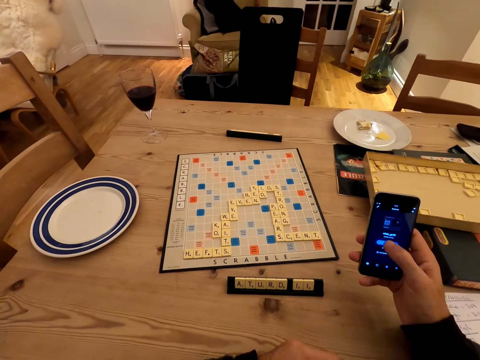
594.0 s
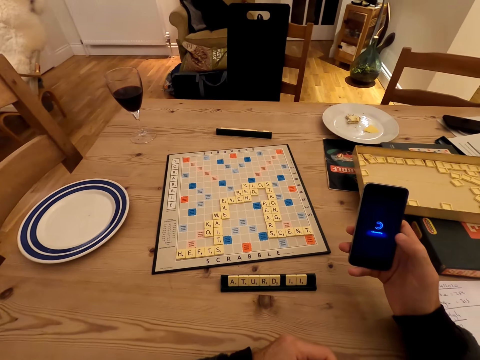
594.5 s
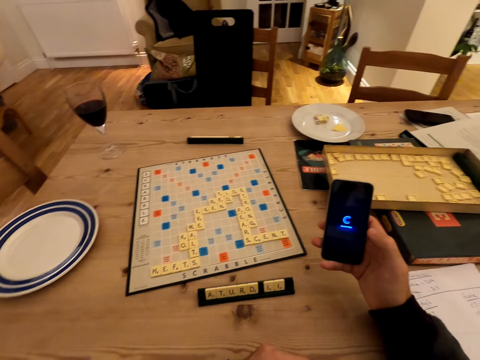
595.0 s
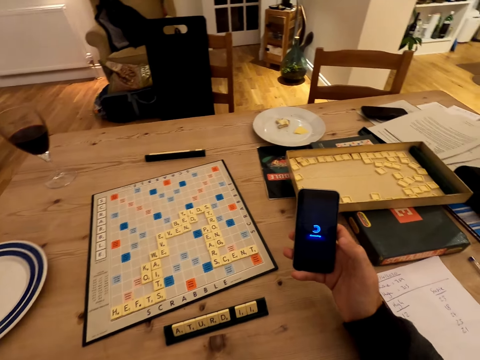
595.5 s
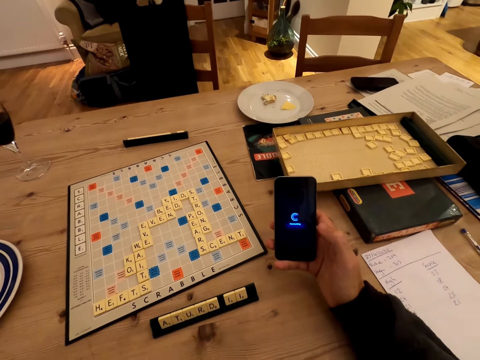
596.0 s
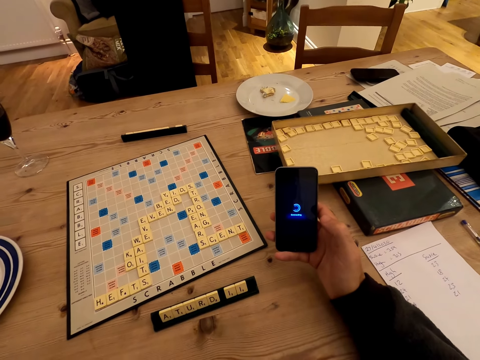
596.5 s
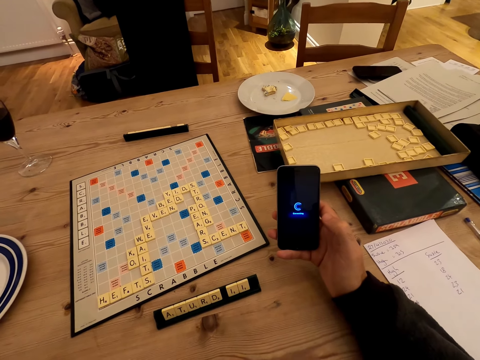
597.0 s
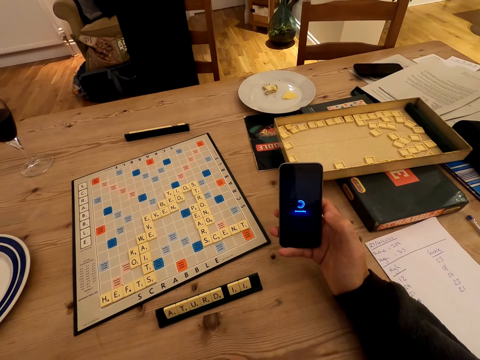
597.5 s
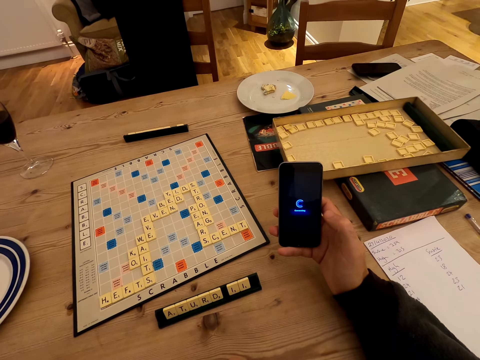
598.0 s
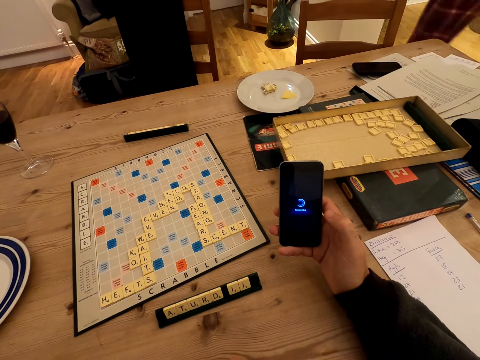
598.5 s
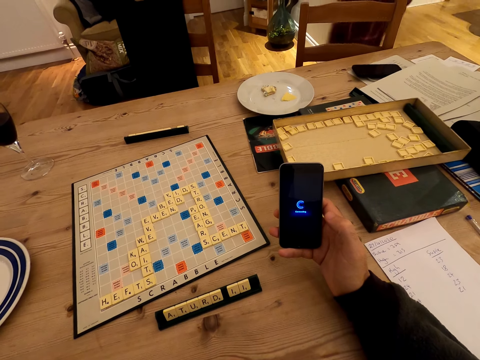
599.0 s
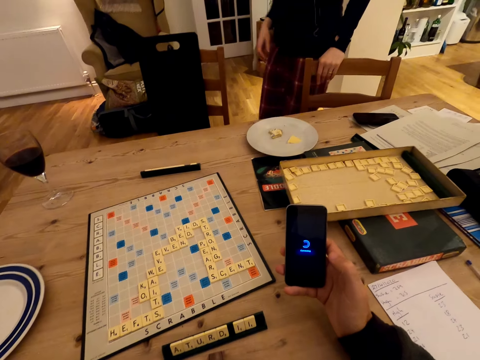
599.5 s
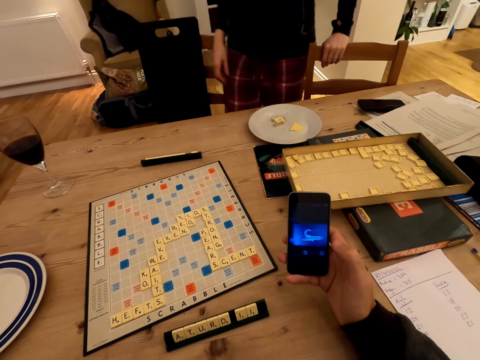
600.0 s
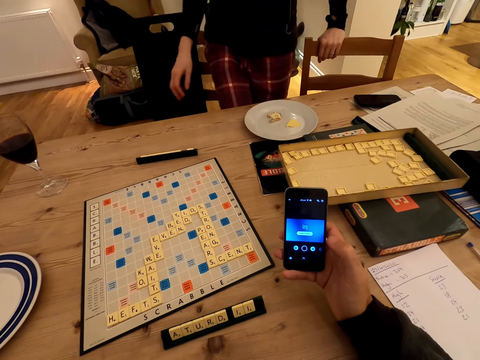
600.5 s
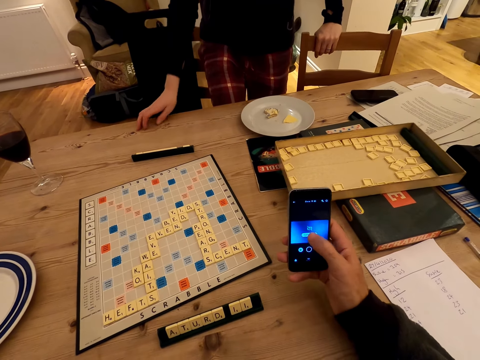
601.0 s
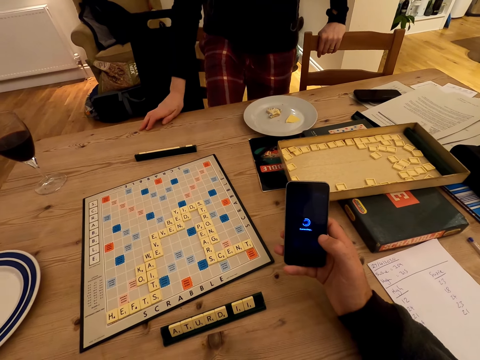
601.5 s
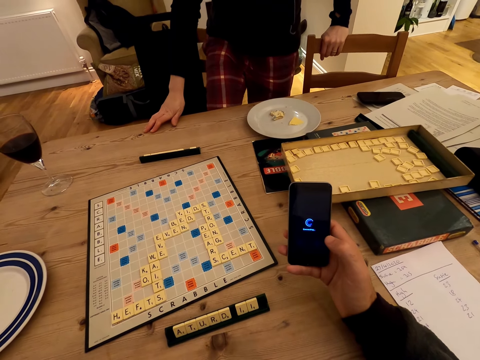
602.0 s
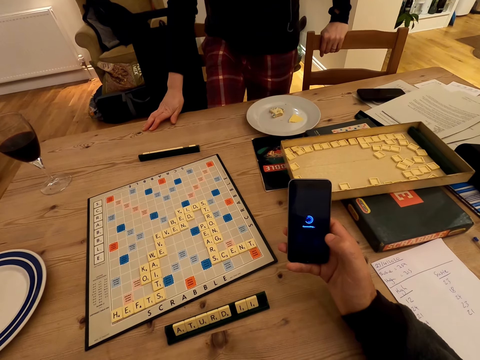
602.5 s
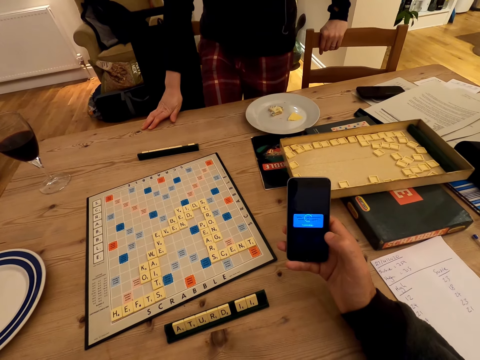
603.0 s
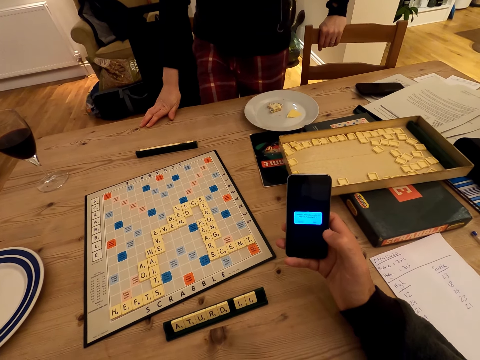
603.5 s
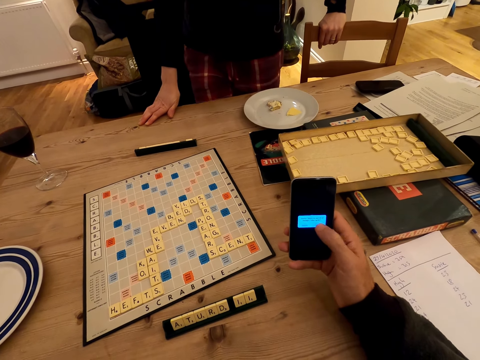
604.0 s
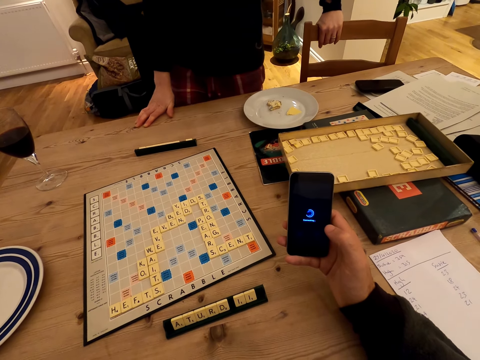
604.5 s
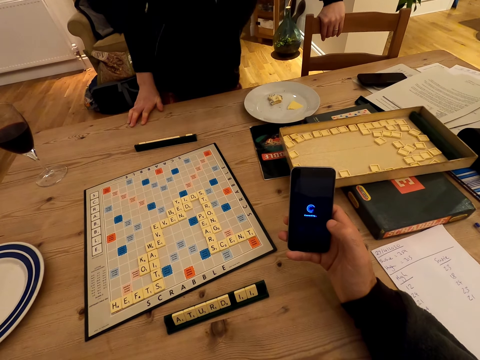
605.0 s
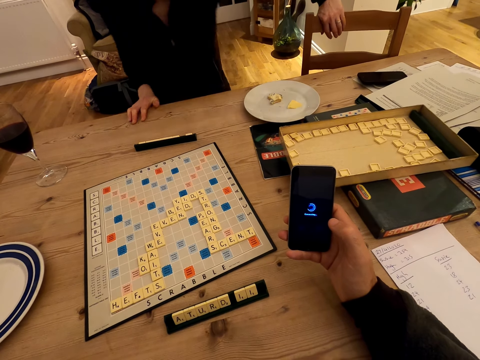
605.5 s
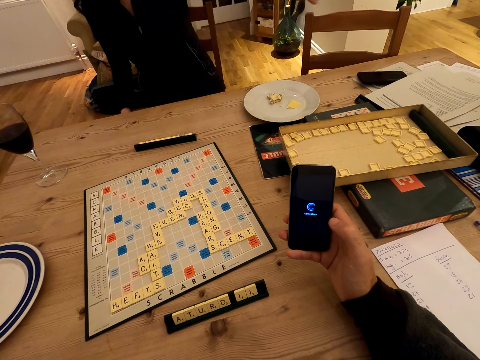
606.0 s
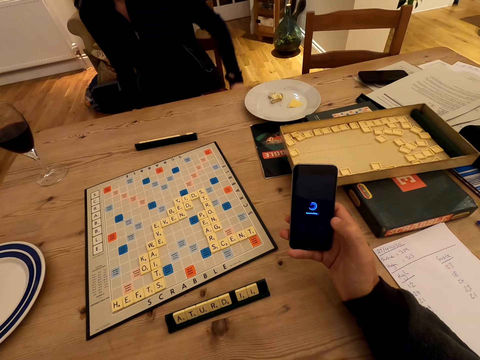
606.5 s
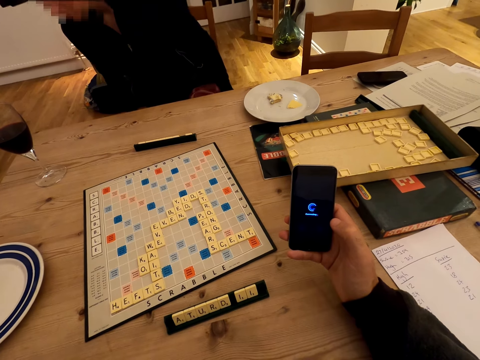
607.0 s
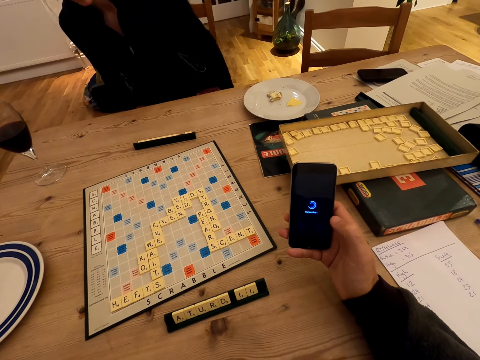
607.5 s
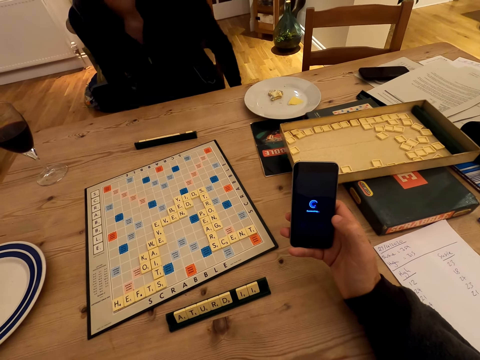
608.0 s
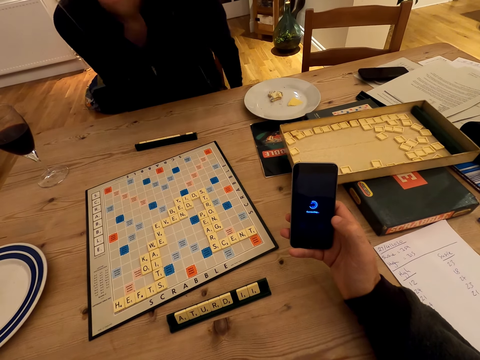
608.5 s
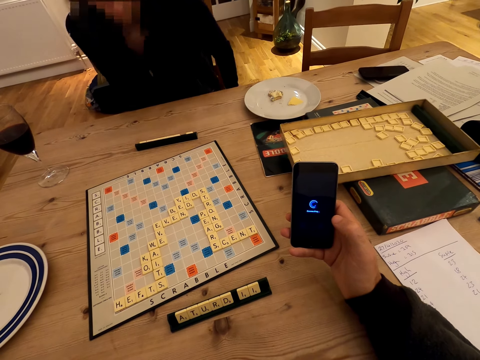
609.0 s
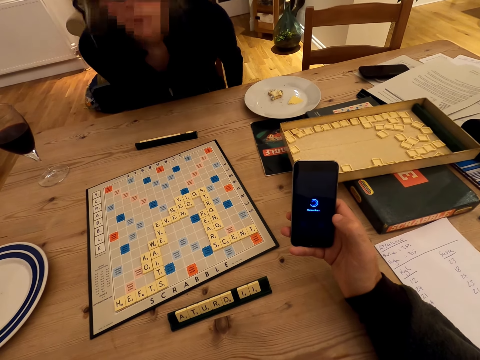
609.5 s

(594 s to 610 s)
The camera wearer operates the phone. A person walks around. The camera wearer interacts with the person. The person sits down on the chair.

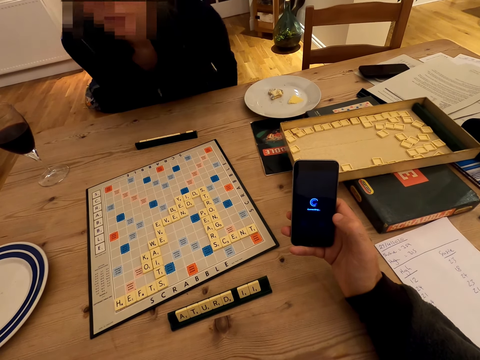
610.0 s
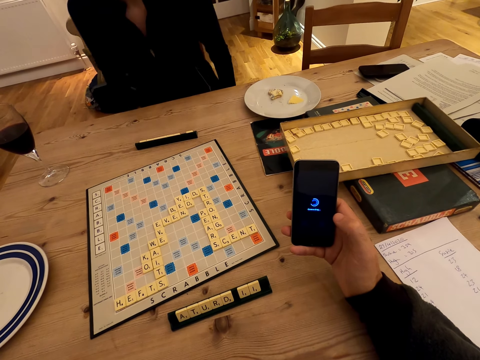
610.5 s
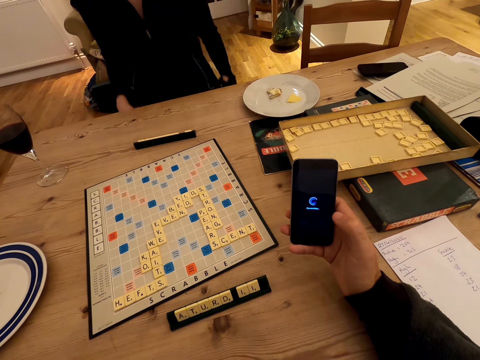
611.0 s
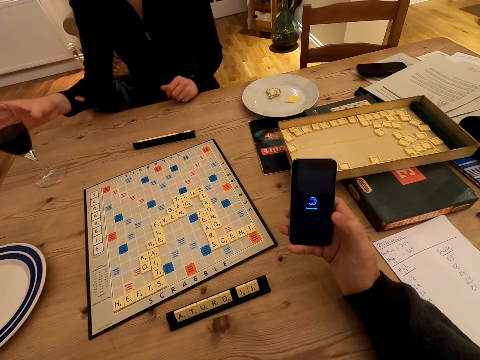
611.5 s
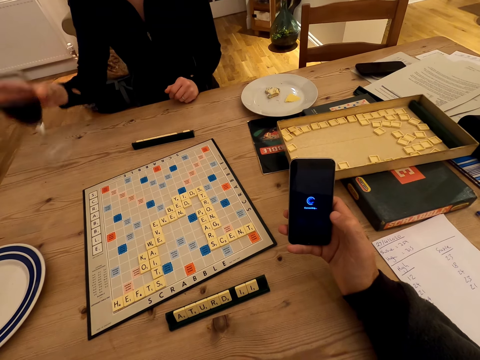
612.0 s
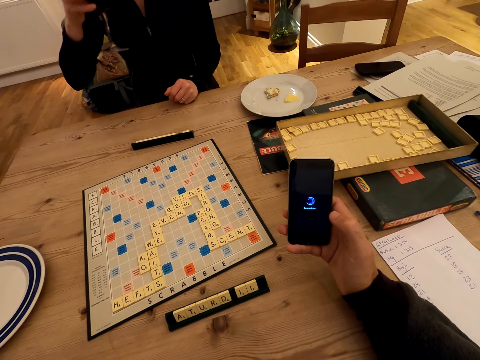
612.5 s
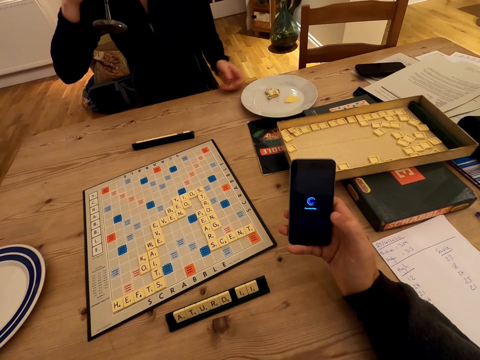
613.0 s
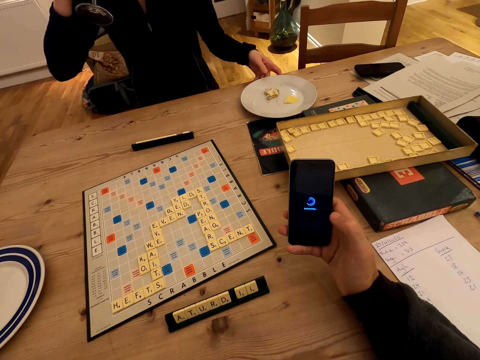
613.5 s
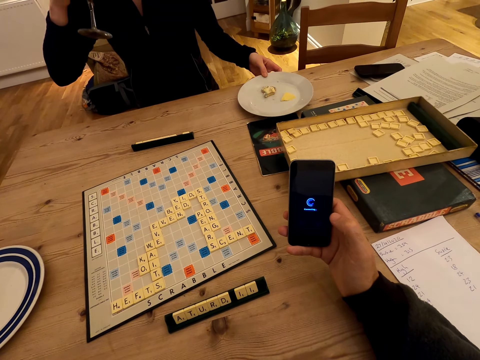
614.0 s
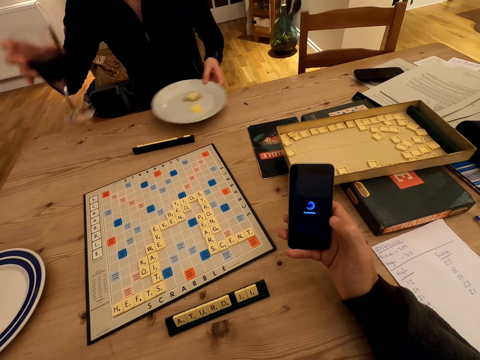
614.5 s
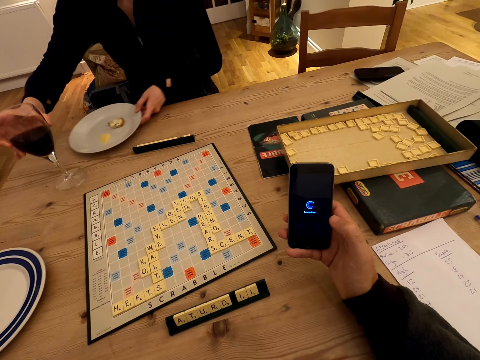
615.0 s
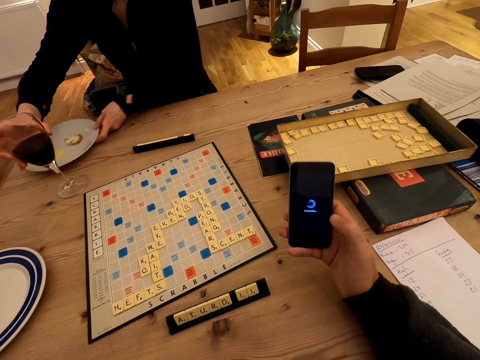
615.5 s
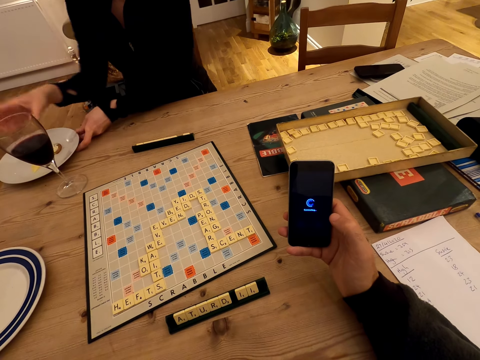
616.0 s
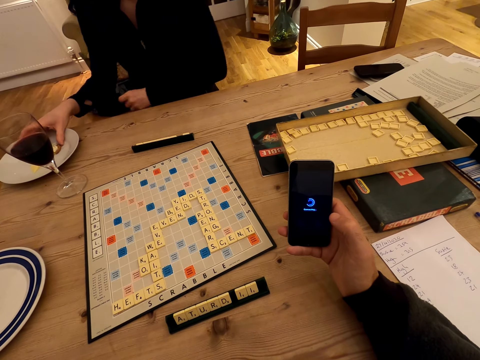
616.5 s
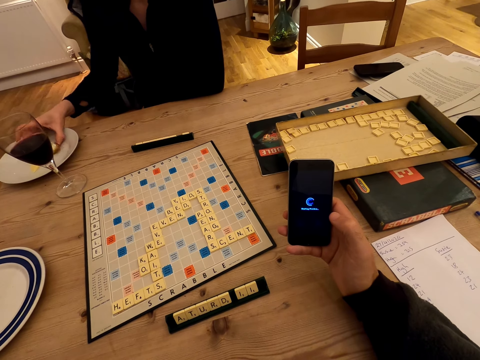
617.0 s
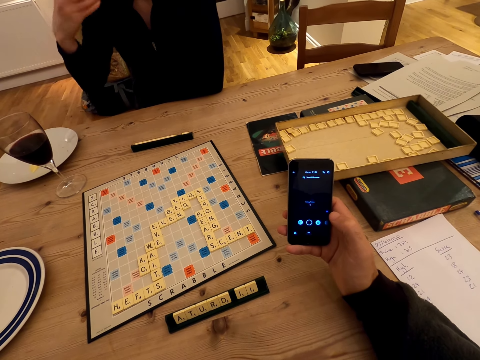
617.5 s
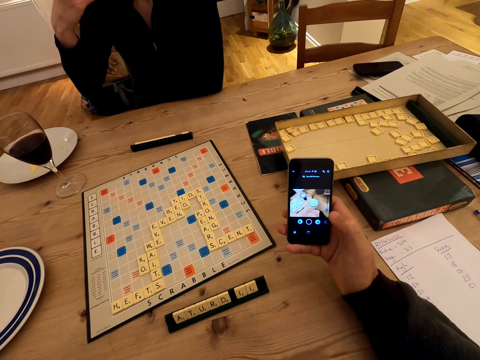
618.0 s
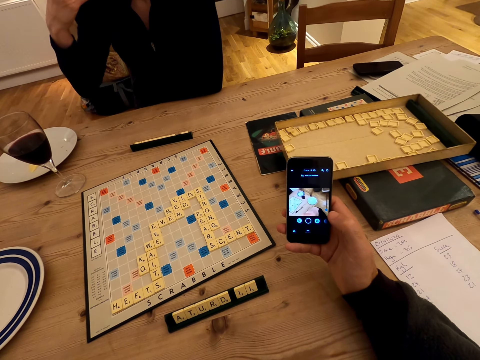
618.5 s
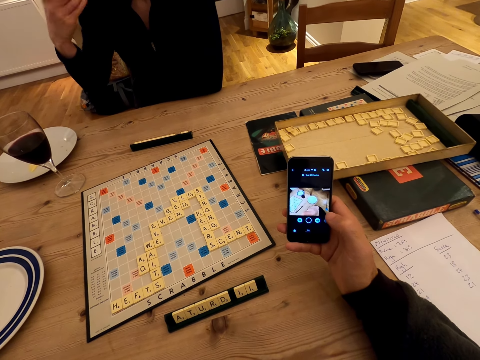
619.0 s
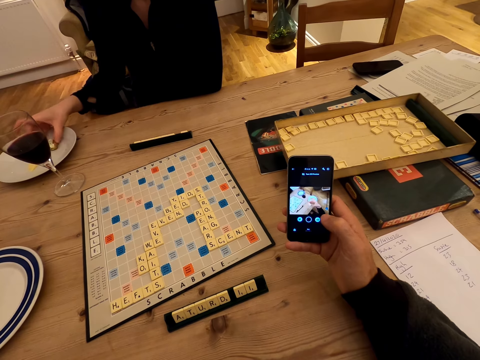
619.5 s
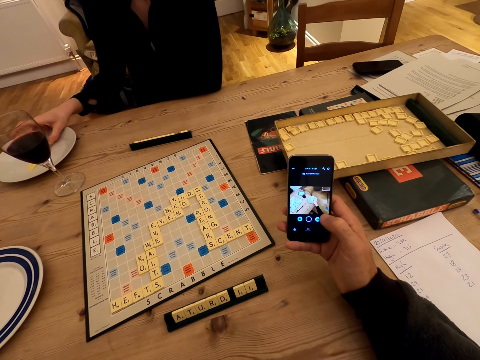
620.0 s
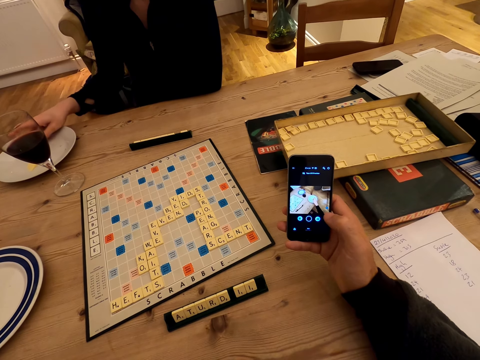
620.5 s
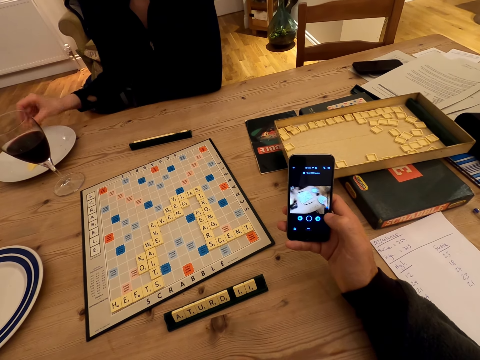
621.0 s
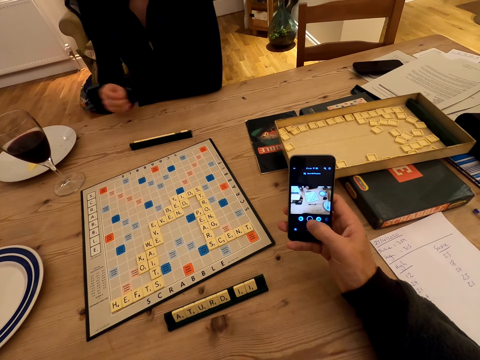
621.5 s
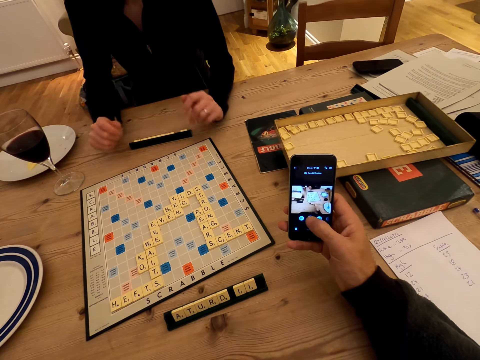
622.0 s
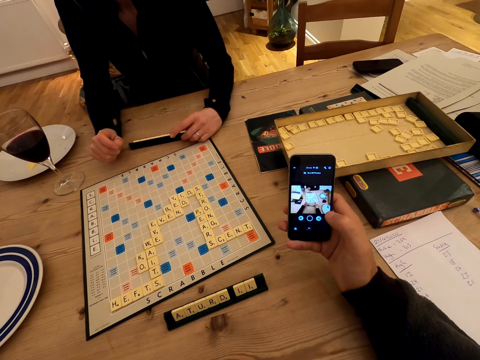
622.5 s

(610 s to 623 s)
A person takes a glass of juice. The person guzzles the glass with the juice. The person takes a snack plate, puts the glass on the table, and takes a snack. The person eats the snack. The camera wearer operates the phone.
